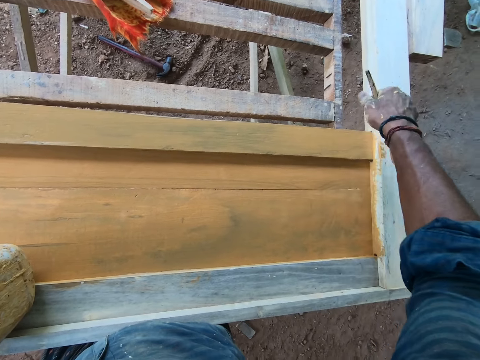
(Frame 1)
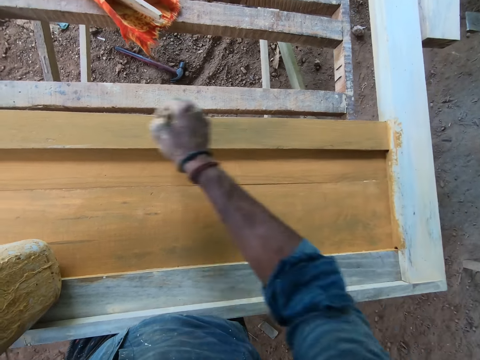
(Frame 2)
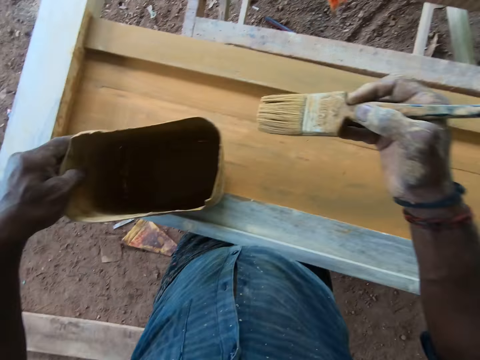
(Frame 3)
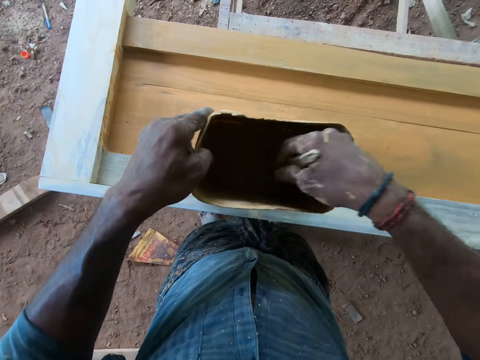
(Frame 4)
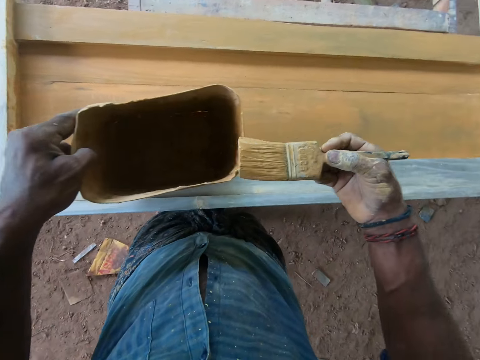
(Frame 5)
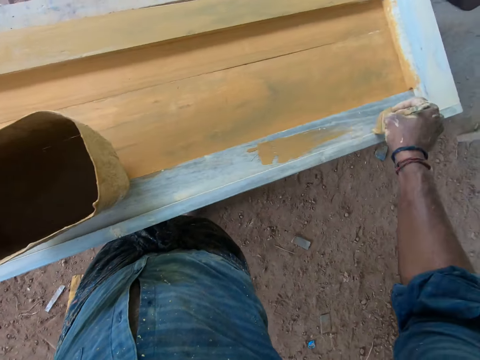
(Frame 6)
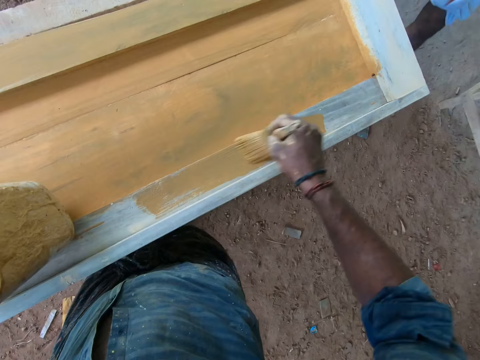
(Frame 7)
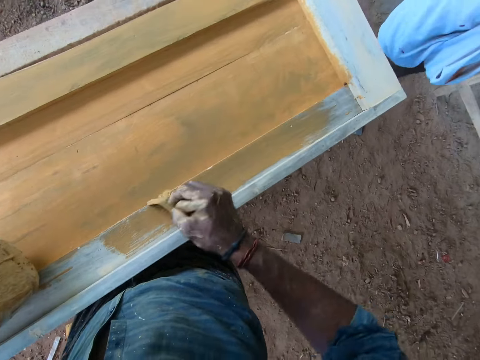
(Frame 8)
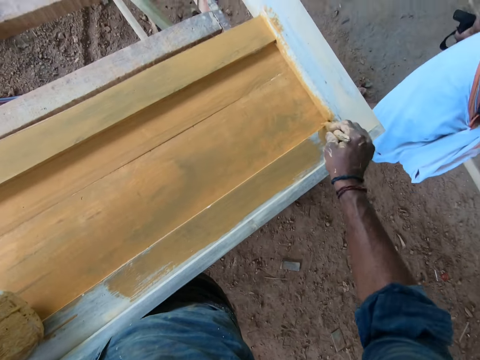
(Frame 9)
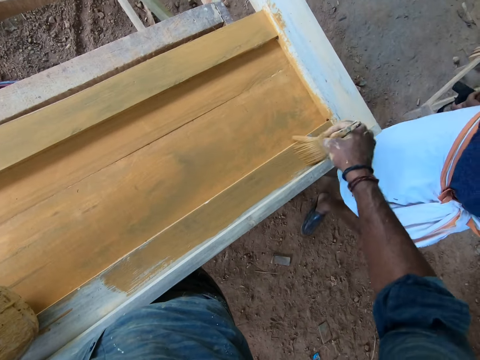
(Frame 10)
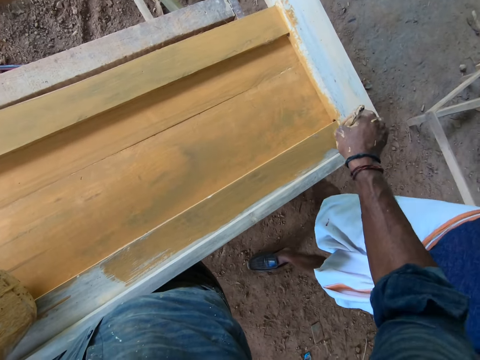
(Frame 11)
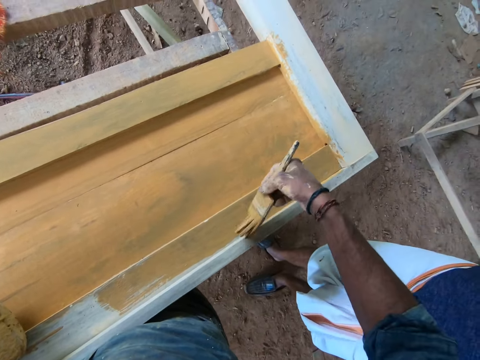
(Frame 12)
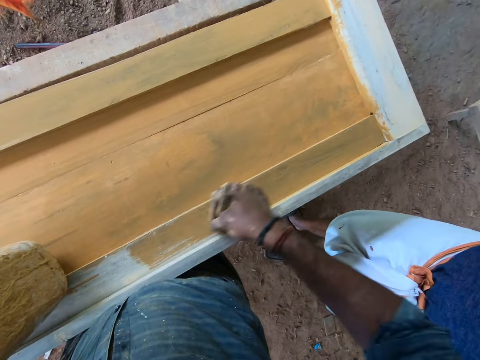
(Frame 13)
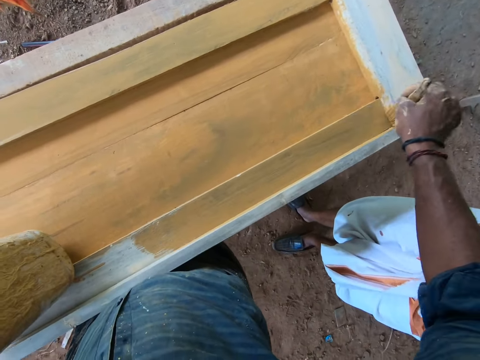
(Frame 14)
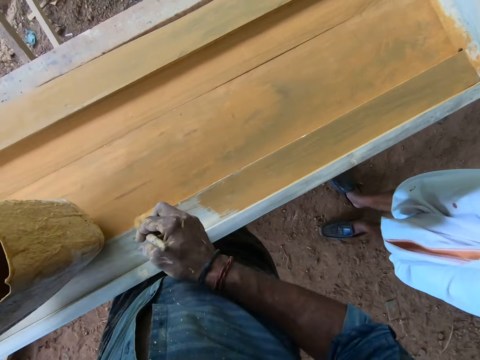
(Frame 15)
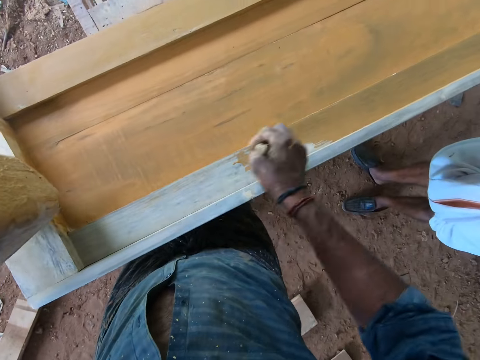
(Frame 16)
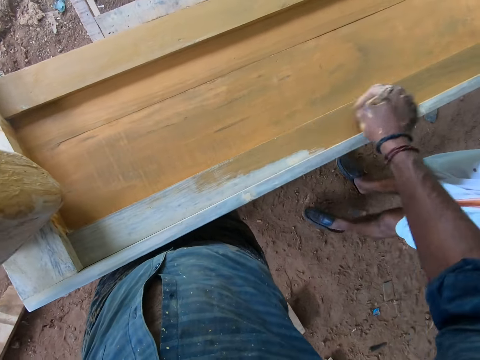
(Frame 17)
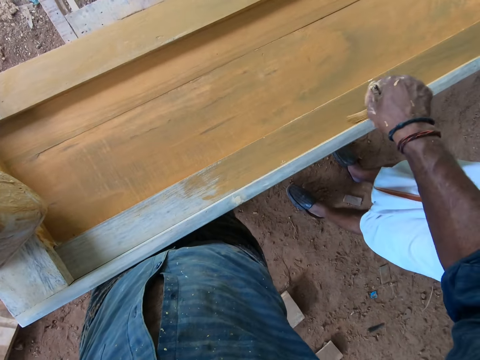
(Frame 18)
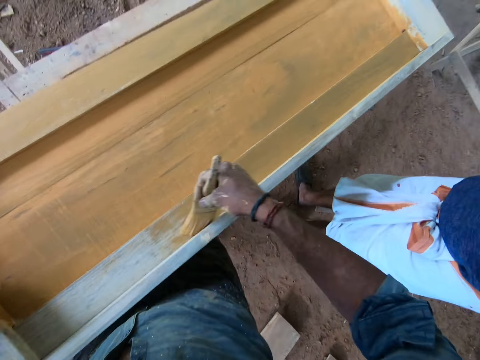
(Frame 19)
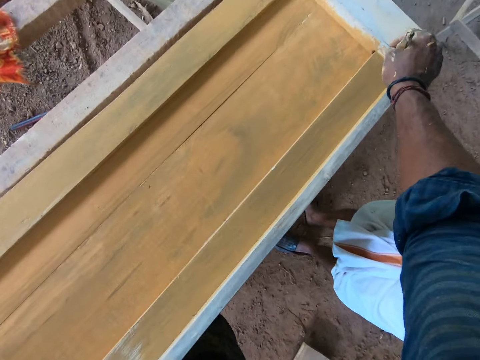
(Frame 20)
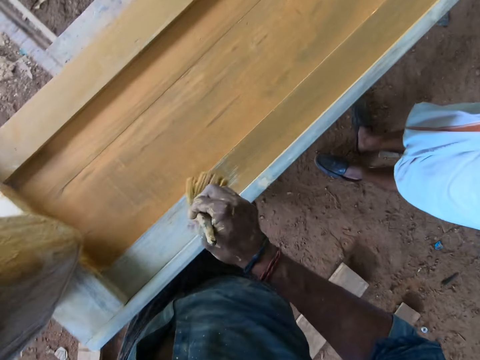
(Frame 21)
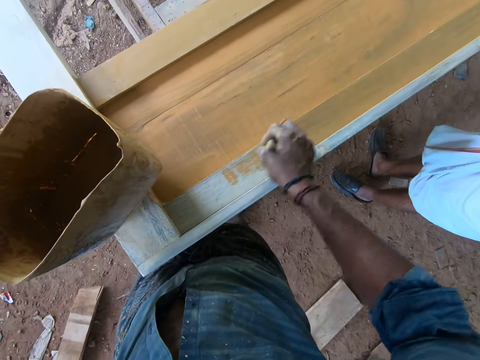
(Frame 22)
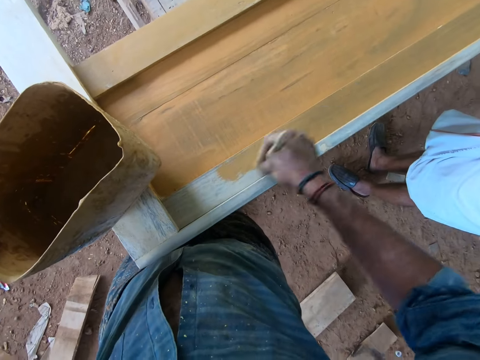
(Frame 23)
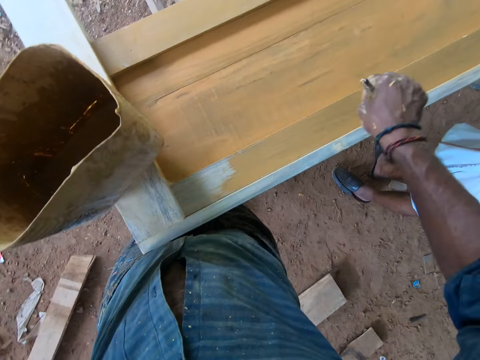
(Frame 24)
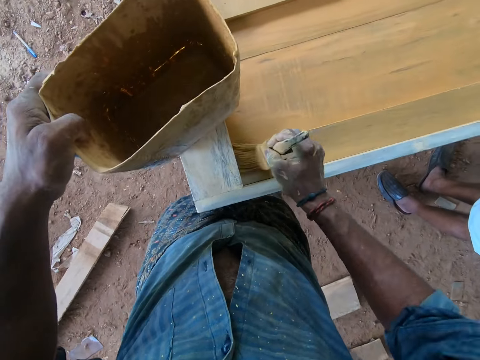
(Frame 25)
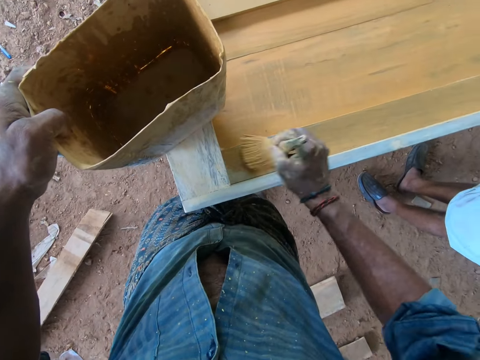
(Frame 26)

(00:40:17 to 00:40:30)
The camera wearer paints the wooden frame with the paintbrush in his right hand. He dips the paintbrush into the container with his right hand. He wipes the paintbrush on the container with his right hand. He paints the wooden frame with the paintbrush in his right hand.

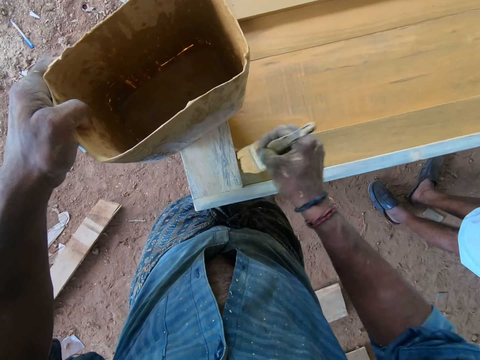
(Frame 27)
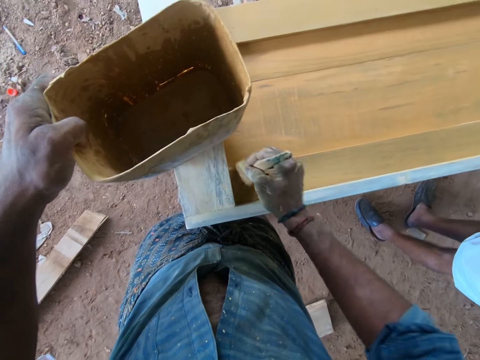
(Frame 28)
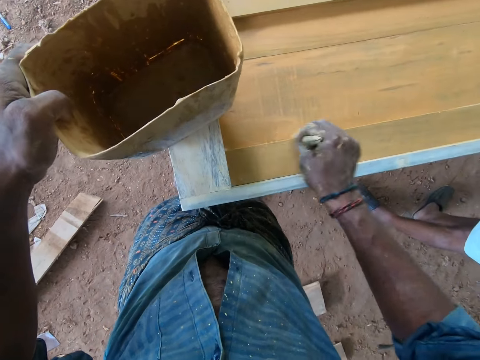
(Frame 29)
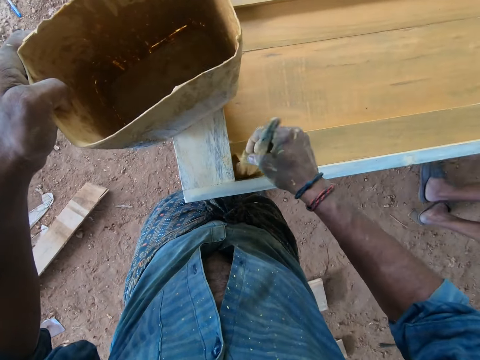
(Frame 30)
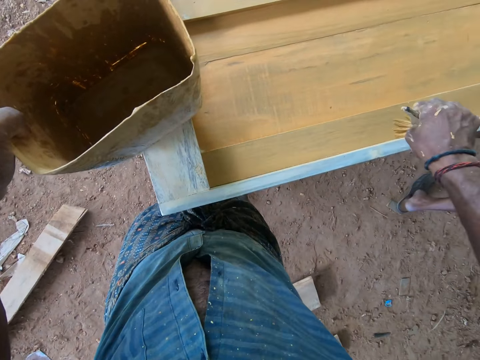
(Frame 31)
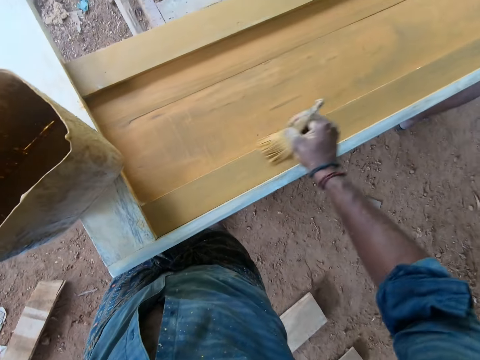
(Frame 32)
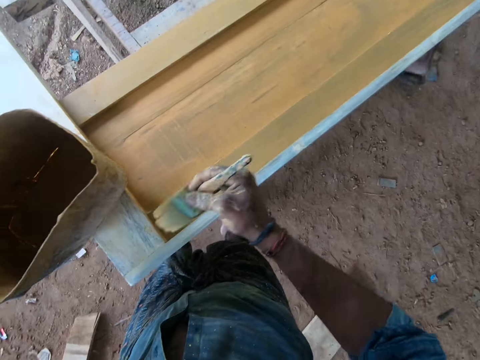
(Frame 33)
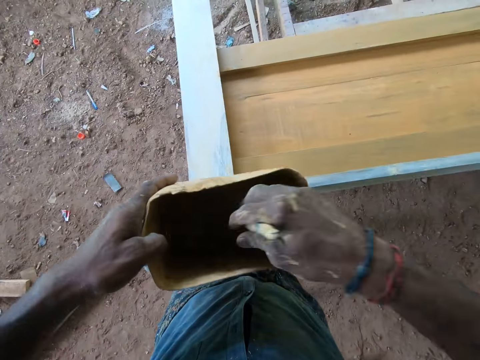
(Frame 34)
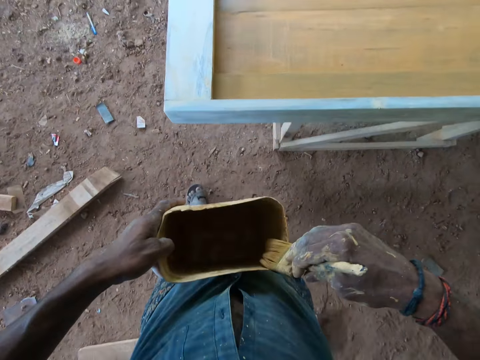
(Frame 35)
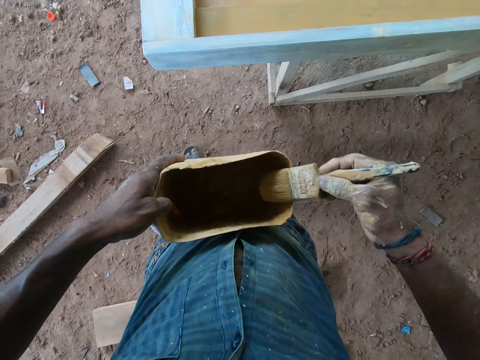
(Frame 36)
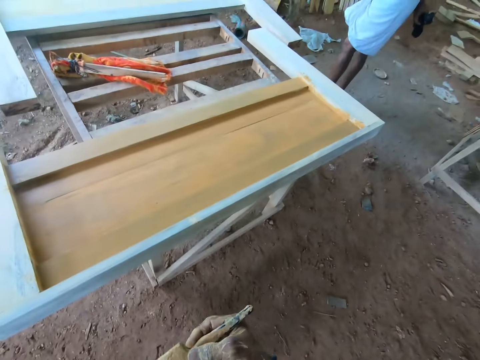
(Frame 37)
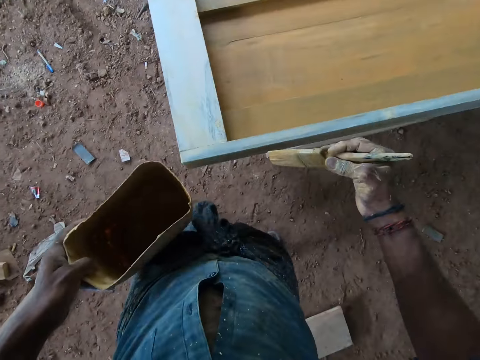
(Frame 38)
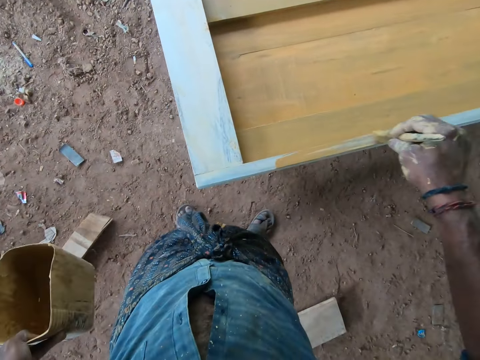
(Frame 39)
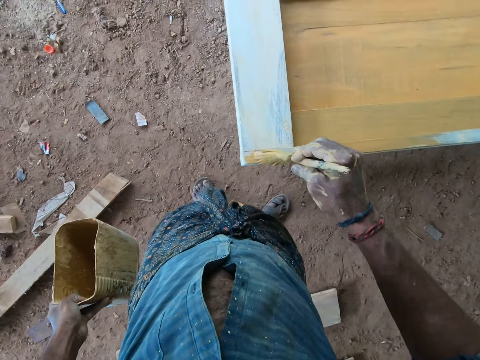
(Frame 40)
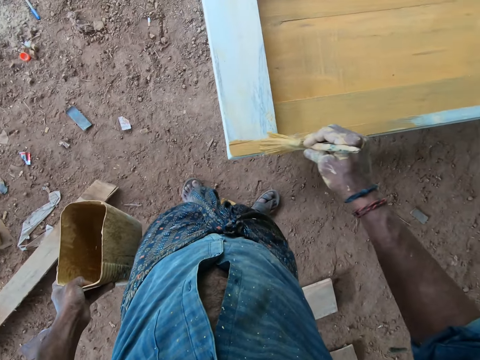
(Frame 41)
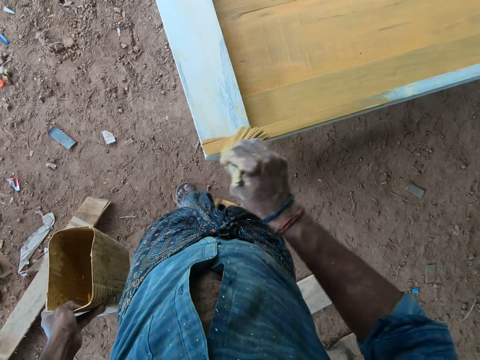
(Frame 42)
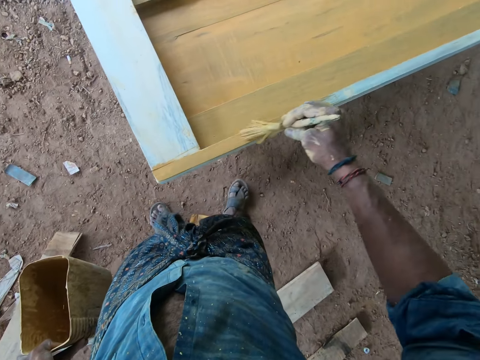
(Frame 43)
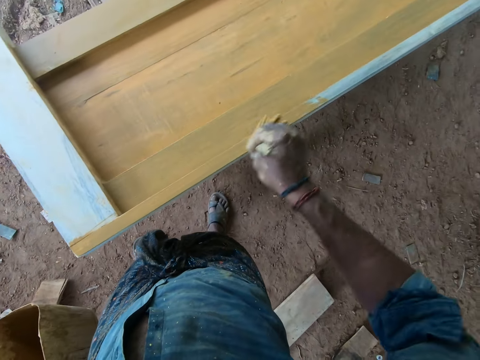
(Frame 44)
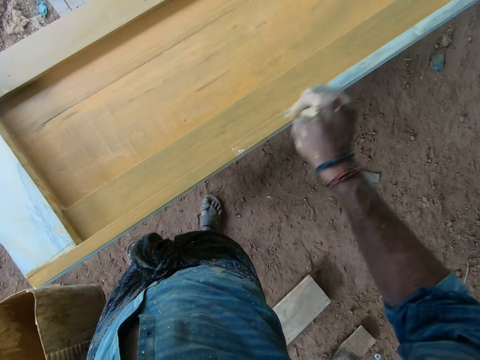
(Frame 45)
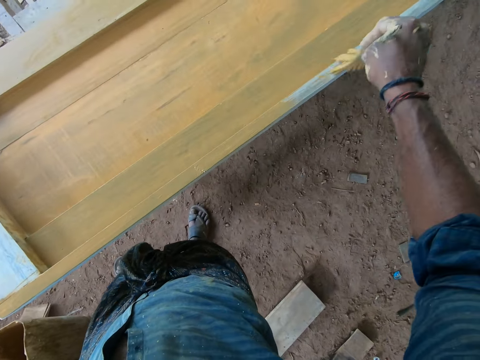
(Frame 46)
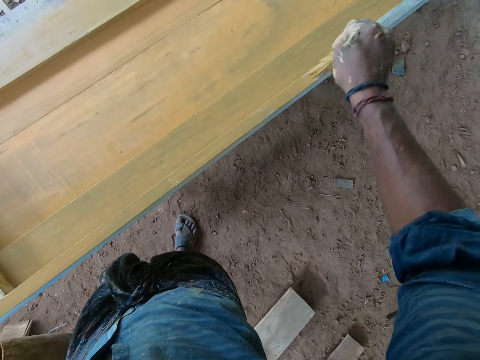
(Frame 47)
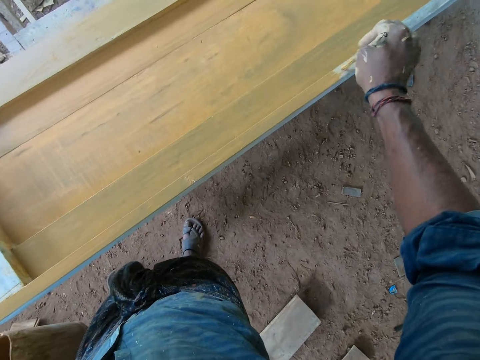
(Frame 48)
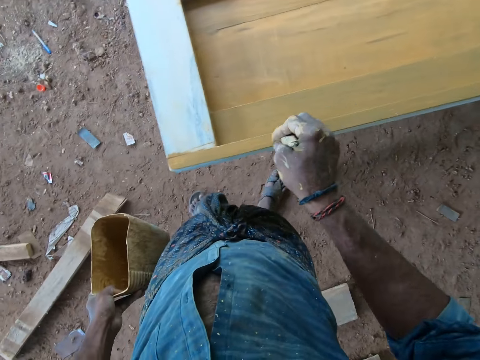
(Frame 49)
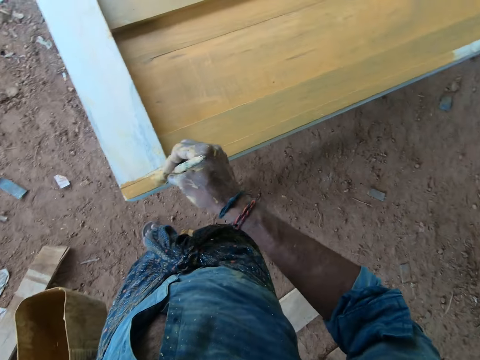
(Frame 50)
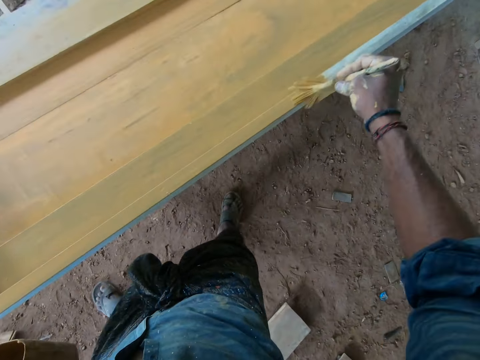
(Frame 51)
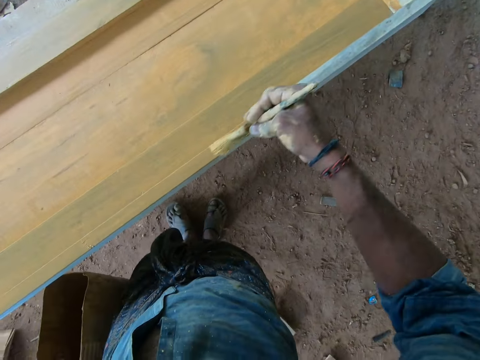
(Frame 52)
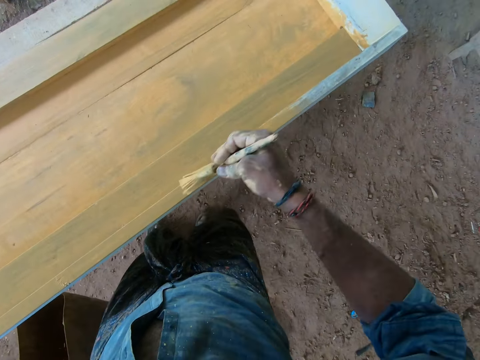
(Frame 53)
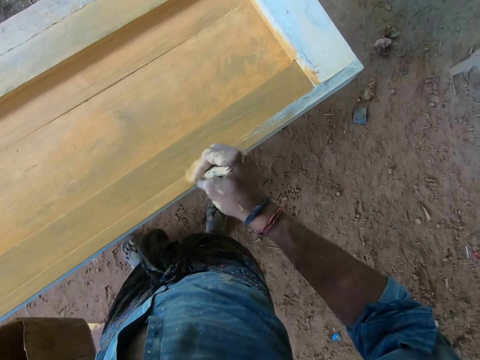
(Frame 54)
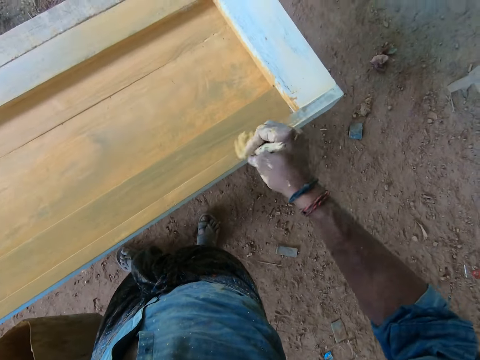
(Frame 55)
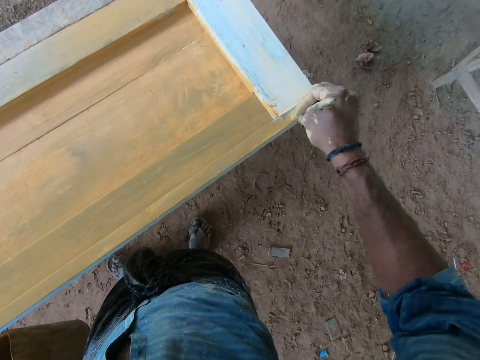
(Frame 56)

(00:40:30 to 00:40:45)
The camera wearer lifts the container from the wooden frame with his left hand. He dips the paintbrush into the container with his right hand. He holds the container with his left hand. He wipes the paintbrush on the container with his right hand. He paints the wooden frame with the paintbrush in his right hand.
